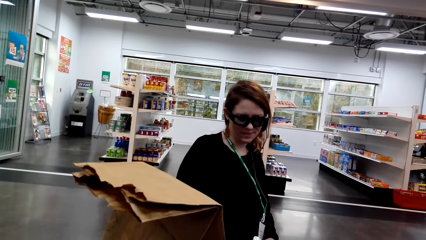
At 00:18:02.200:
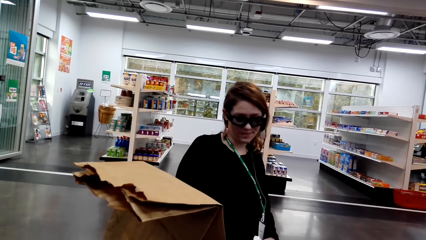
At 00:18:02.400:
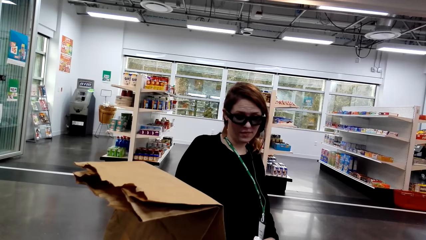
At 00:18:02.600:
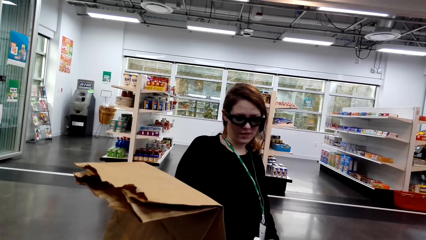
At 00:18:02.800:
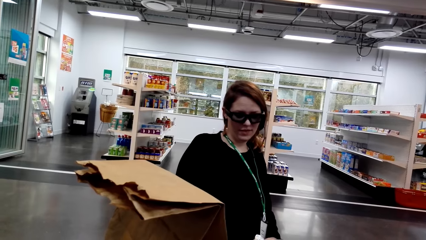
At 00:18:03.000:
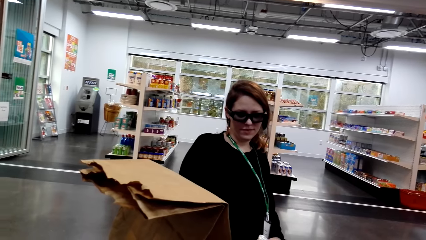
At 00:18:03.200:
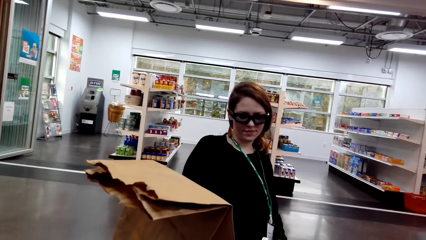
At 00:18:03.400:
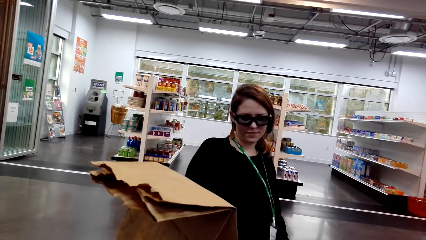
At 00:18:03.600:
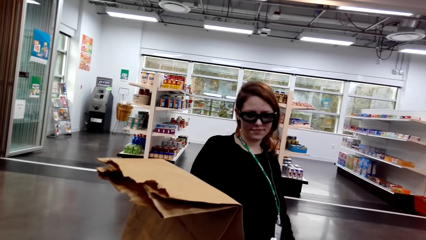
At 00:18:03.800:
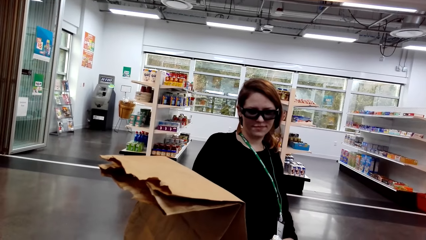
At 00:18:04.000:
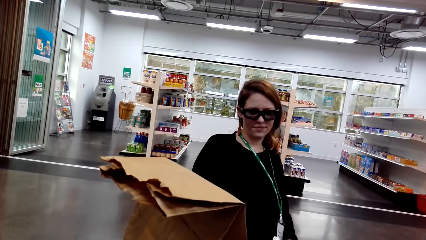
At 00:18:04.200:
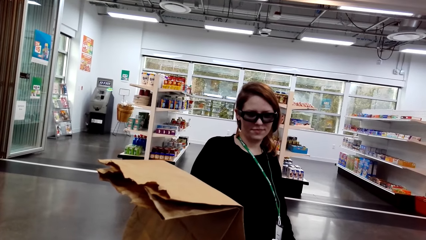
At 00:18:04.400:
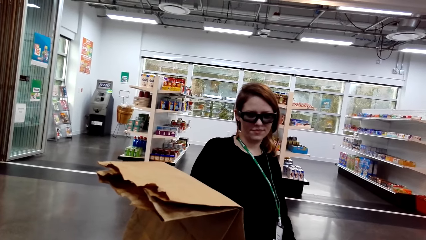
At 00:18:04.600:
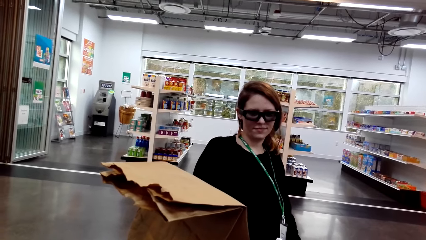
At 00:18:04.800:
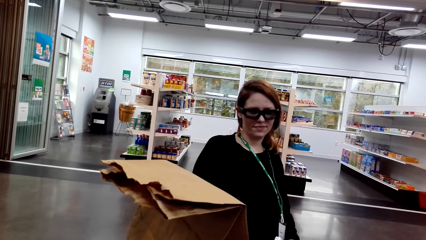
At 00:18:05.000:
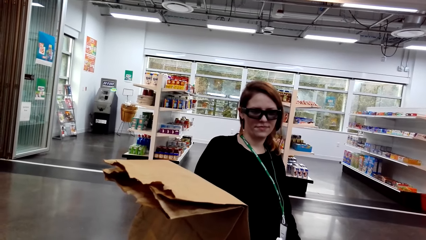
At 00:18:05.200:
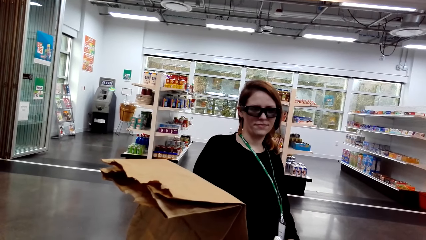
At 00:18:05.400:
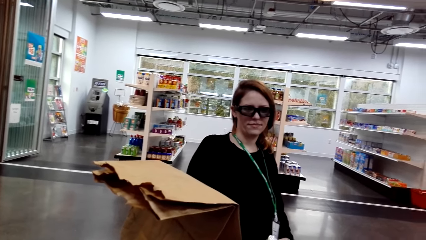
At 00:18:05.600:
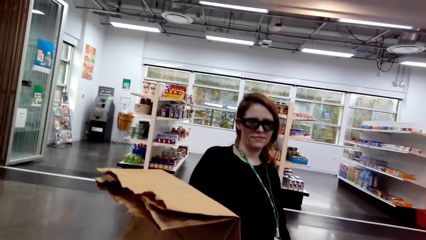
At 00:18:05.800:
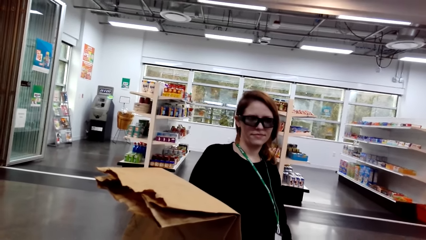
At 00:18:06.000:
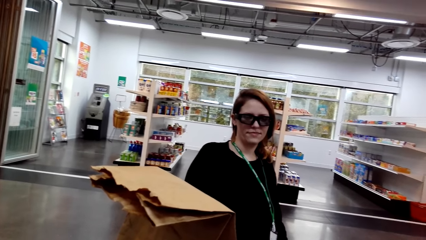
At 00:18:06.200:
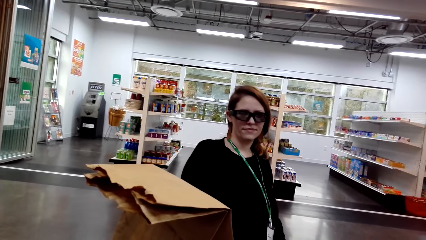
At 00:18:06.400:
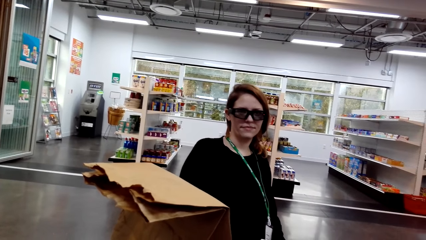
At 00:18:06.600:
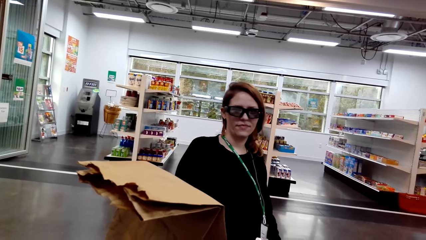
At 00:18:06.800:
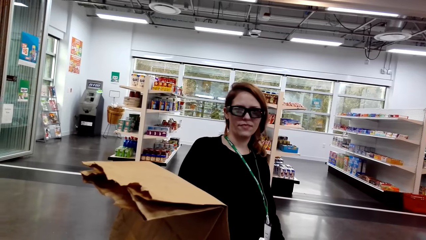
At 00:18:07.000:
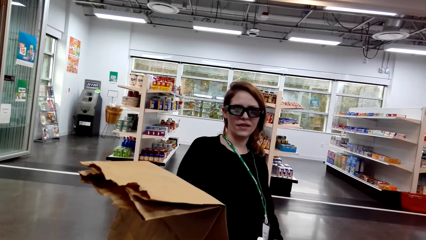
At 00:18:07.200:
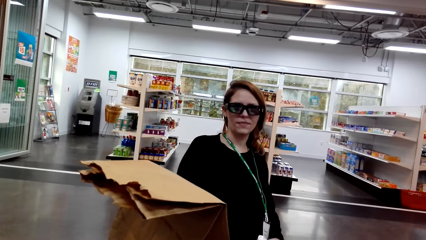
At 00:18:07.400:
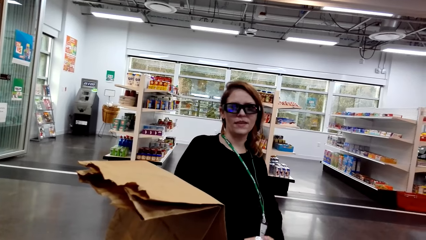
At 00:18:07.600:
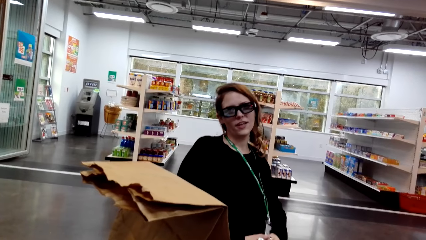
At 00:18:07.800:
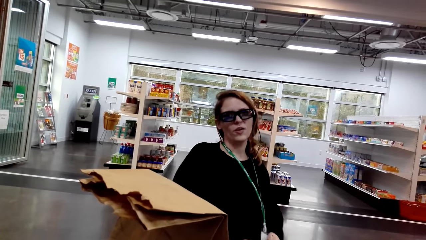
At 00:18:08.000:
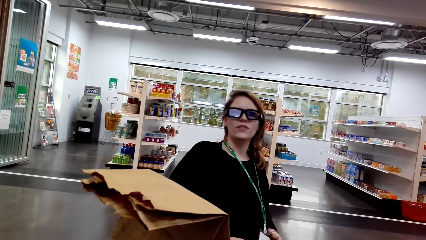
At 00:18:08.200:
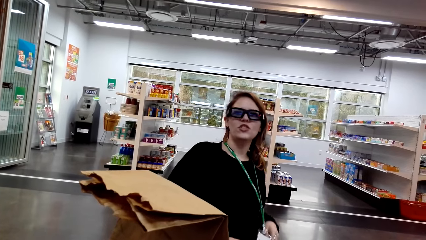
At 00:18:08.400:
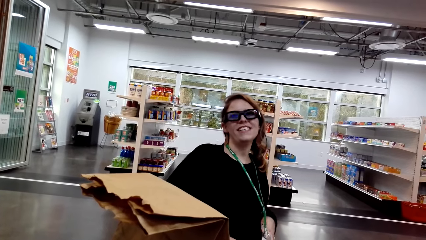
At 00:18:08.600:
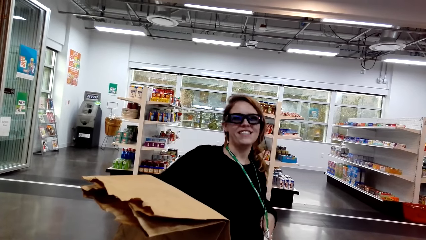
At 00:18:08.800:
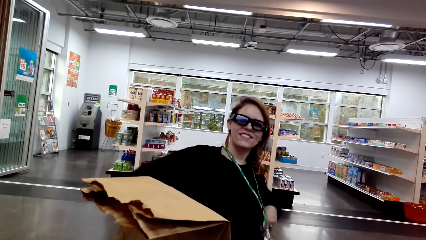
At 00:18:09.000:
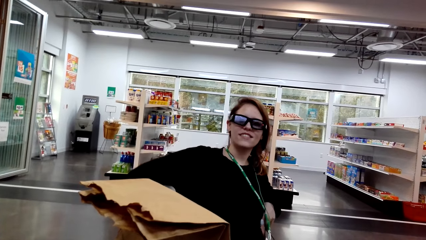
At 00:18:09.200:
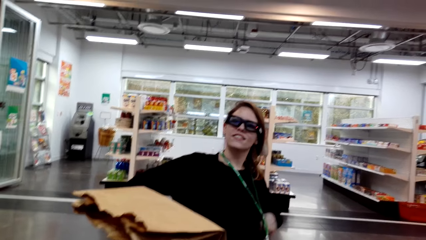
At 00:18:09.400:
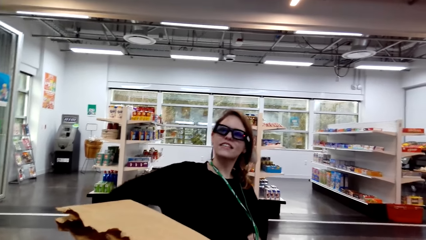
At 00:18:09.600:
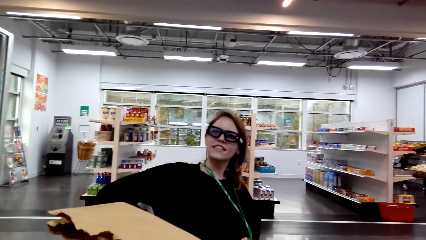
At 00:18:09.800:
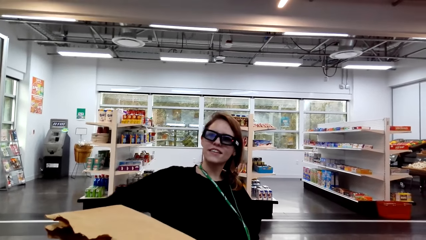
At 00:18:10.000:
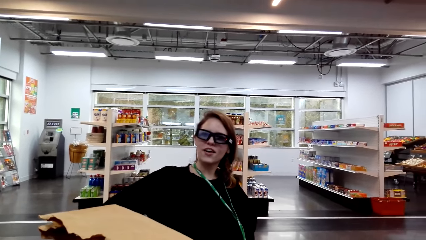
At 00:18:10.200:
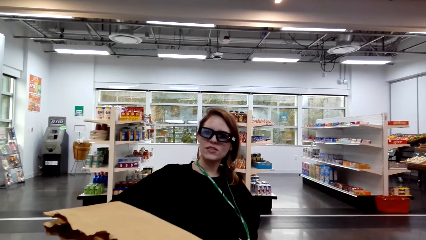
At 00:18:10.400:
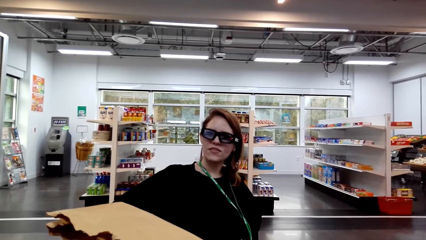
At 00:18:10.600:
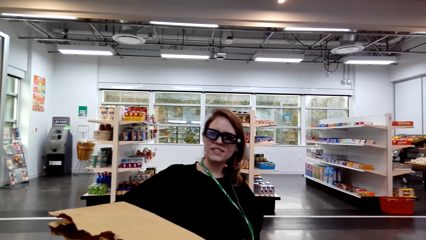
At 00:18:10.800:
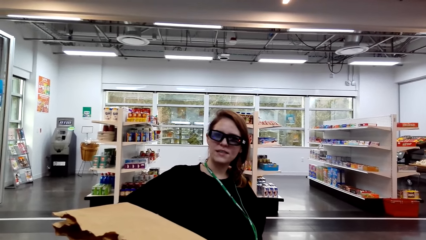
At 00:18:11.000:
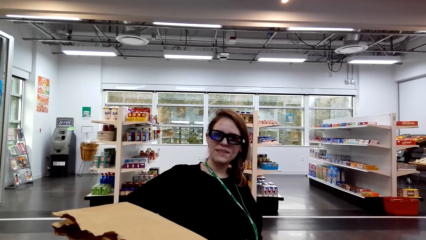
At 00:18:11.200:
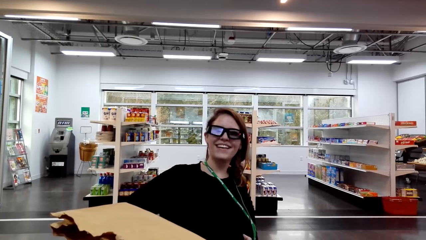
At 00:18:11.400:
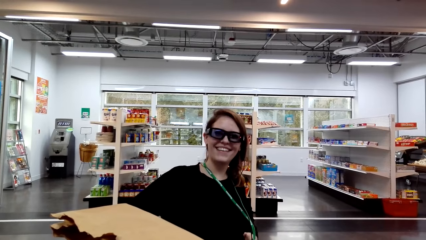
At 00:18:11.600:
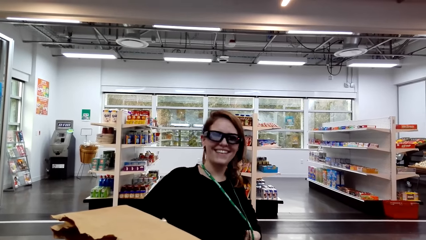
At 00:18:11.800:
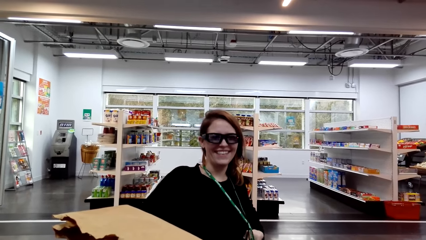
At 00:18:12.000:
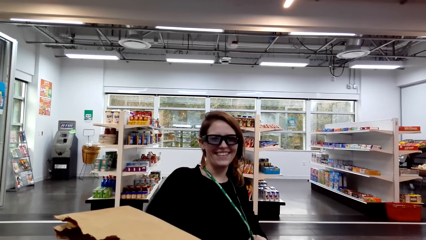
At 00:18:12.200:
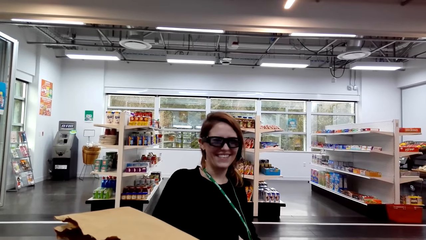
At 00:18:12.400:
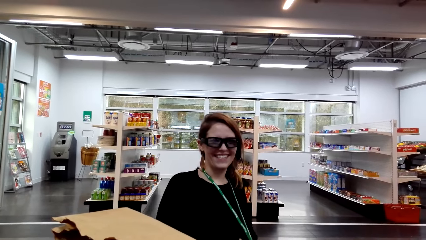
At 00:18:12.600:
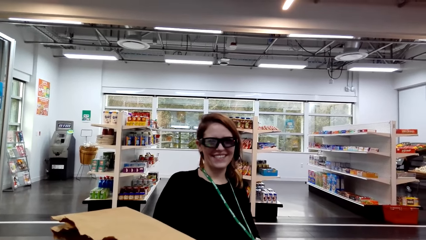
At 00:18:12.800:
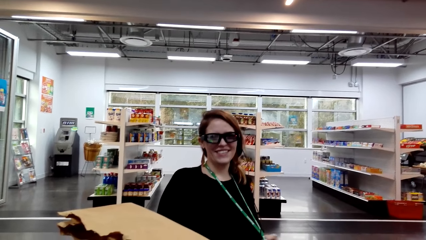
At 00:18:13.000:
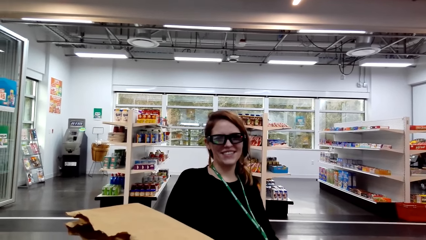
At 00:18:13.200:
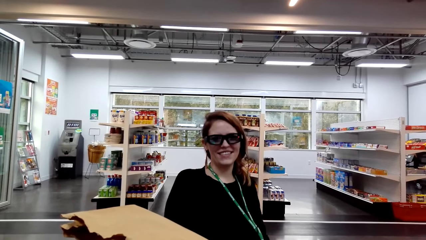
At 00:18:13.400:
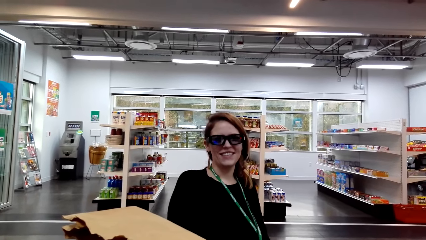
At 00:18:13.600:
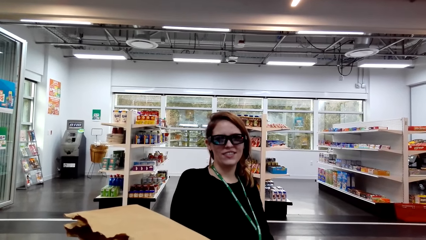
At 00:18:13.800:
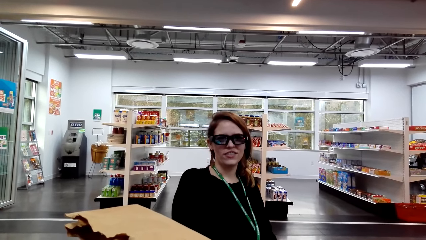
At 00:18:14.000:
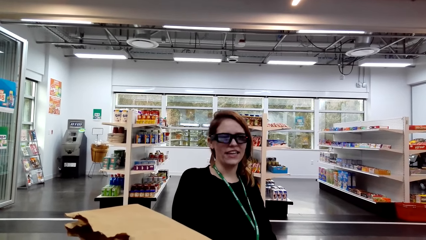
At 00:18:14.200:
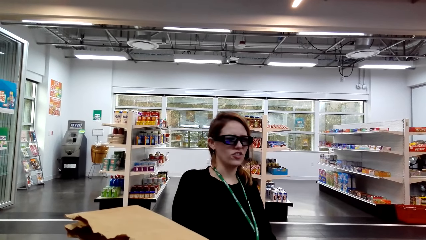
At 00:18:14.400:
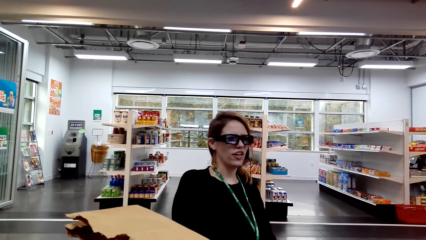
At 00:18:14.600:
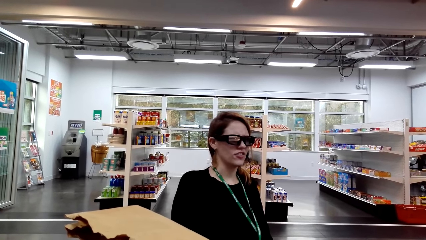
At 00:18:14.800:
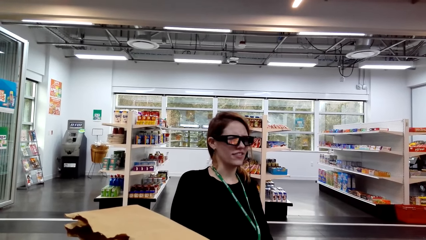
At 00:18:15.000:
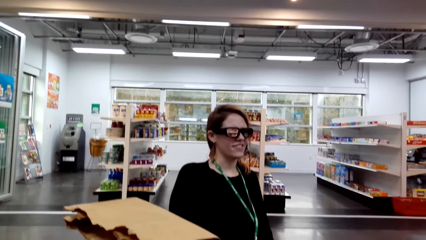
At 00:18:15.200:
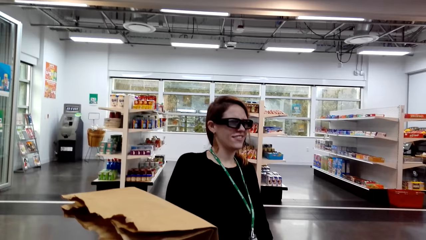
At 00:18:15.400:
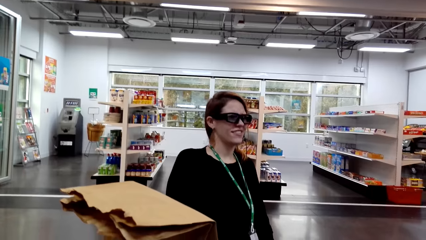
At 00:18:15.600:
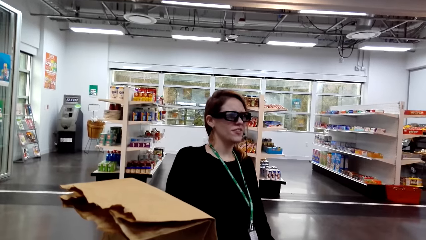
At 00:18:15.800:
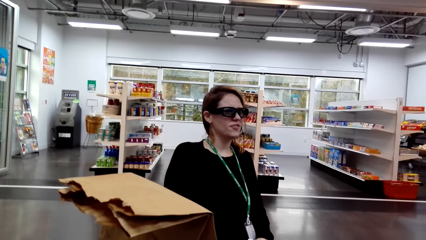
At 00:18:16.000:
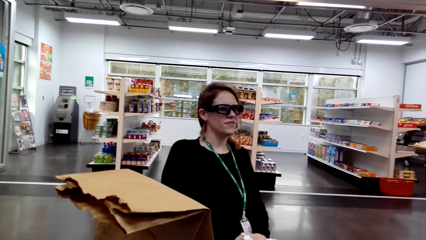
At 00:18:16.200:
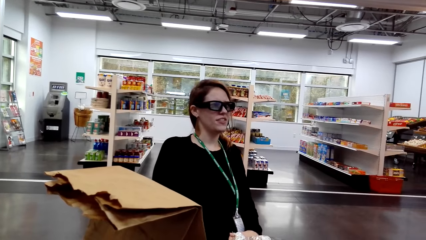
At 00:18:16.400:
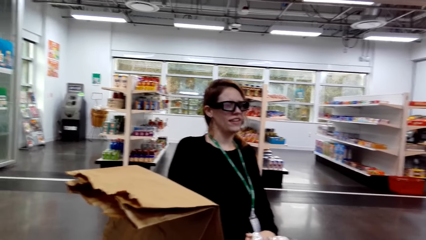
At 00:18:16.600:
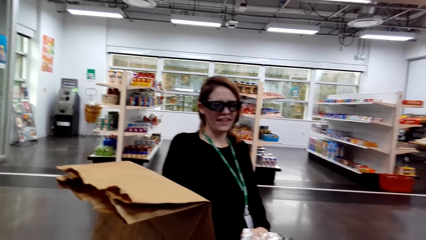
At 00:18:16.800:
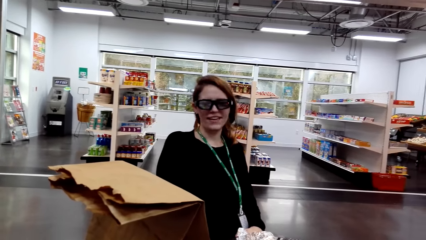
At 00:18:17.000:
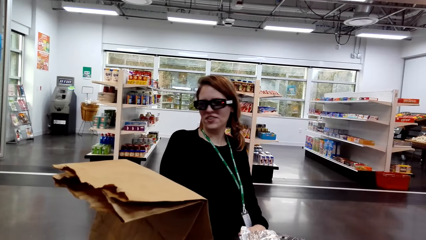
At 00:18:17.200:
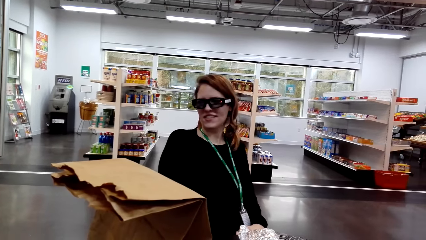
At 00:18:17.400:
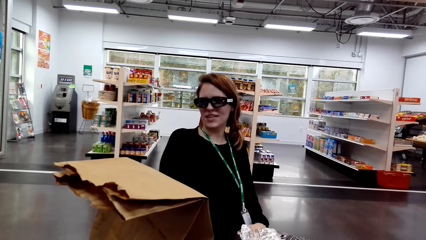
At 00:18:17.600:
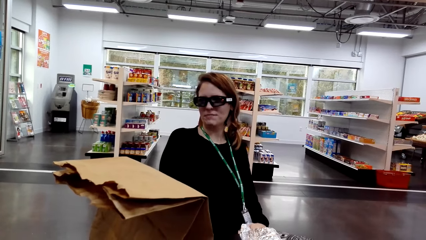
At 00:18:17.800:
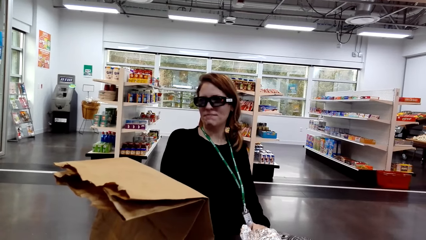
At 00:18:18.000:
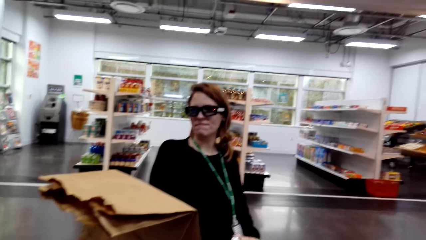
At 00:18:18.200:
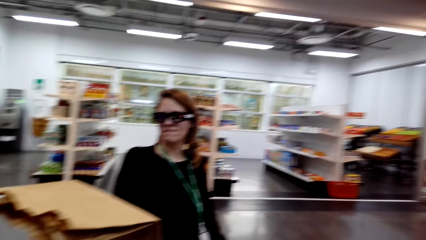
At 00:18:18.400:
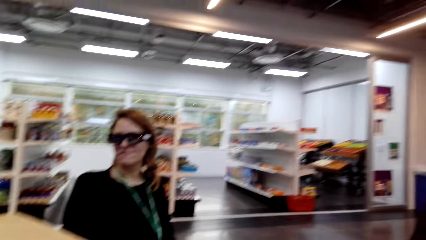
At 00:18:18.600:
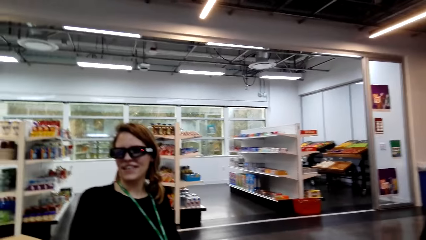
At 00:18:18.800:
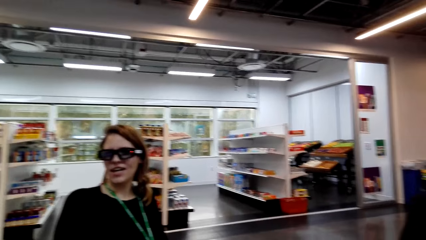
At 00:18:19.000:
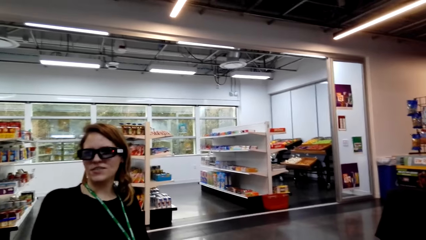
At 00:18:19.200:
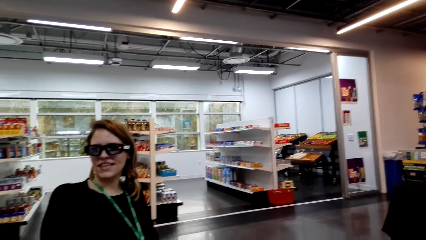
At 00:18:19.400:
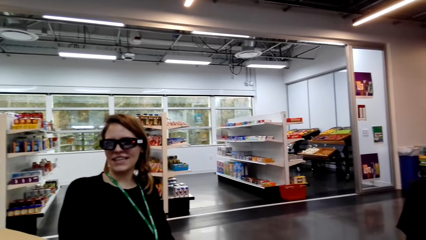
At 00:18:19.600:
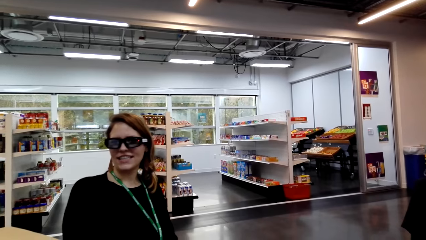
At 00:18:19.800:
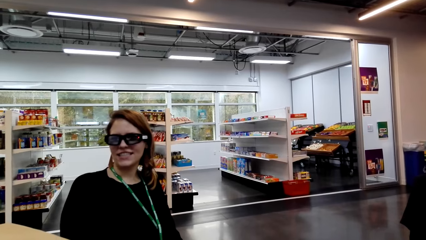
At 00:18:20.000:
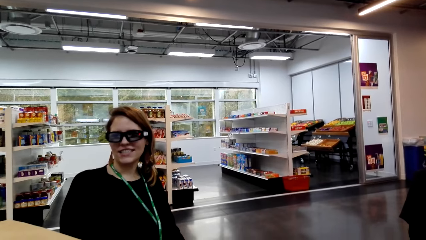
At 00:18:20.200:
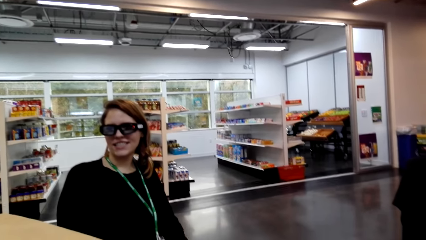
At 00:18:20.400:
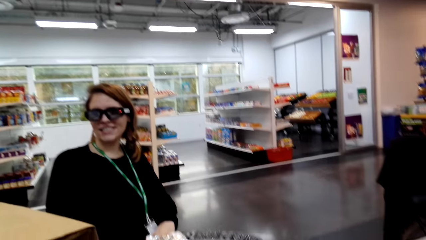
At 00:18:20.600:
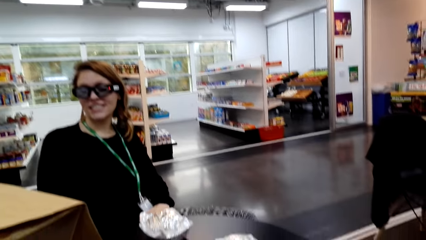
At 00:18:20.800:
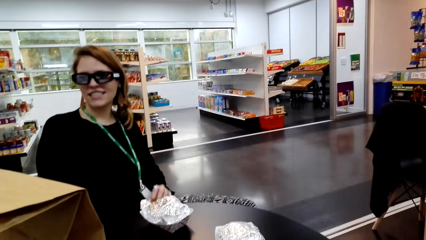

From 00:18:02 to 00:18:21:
A lady interacts with the camera wearer. The camera wearer looks around a supermarket. The lady interacts with the camera wearer. The camera wearer looks around the supermarket.
